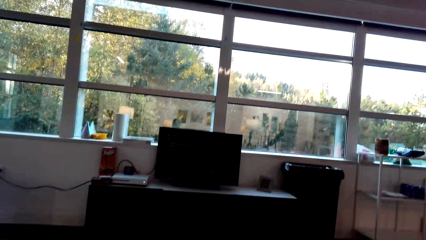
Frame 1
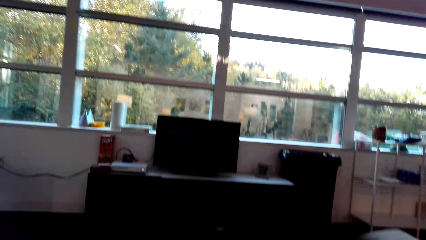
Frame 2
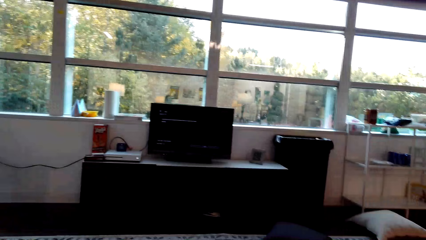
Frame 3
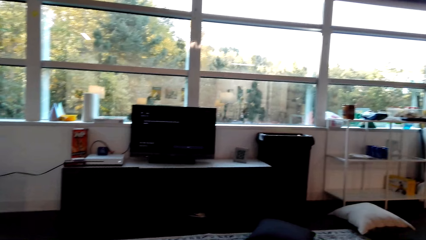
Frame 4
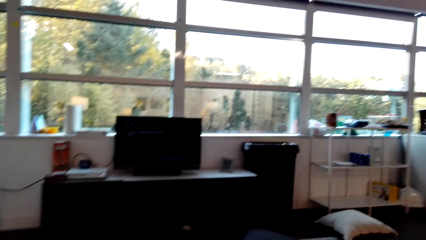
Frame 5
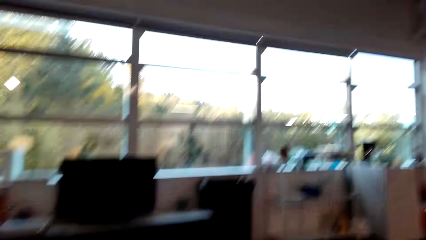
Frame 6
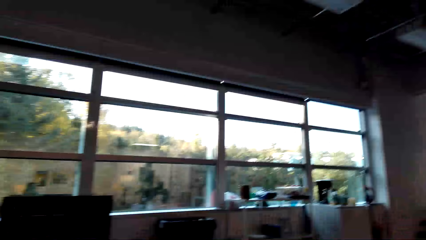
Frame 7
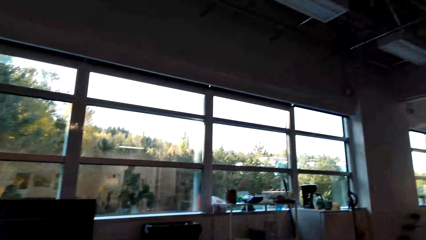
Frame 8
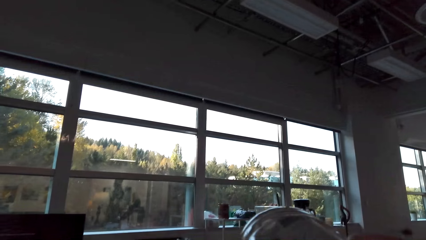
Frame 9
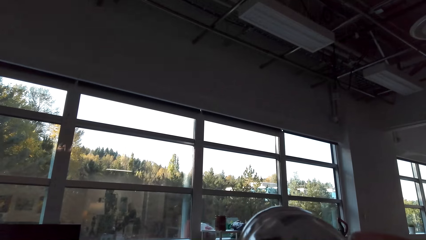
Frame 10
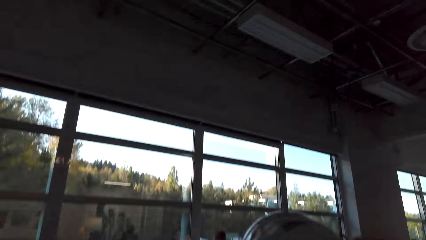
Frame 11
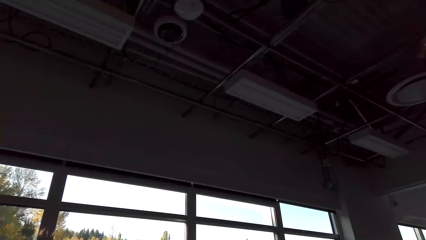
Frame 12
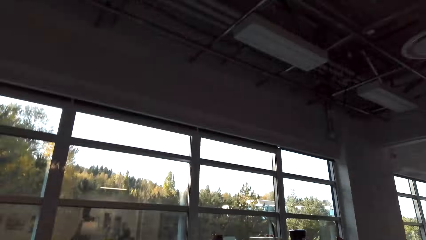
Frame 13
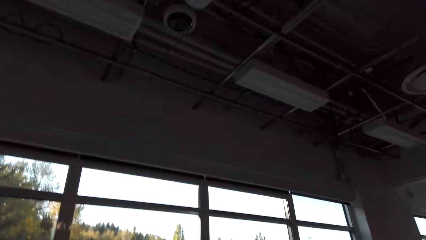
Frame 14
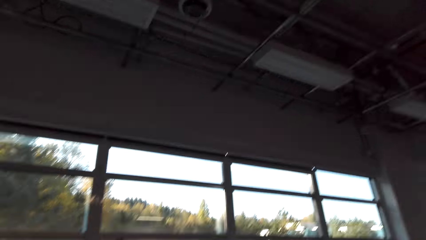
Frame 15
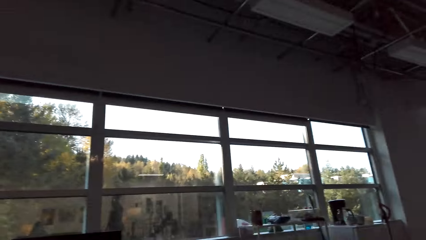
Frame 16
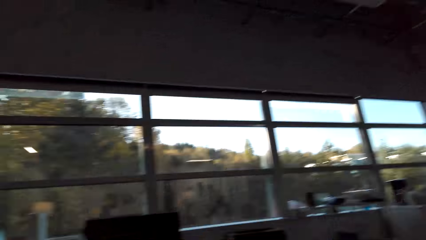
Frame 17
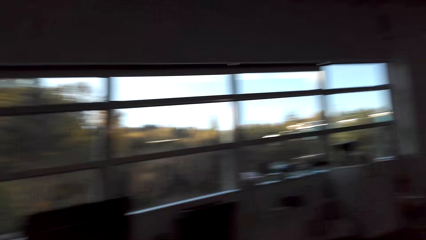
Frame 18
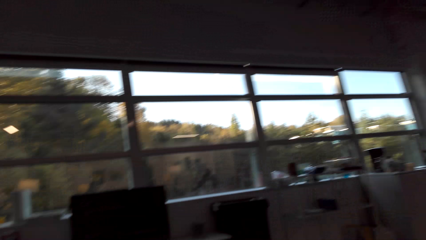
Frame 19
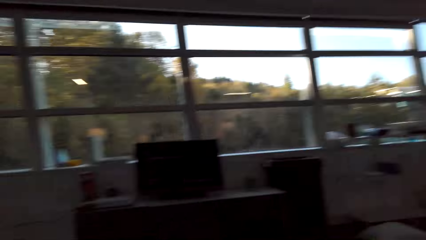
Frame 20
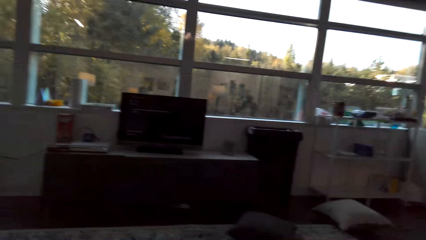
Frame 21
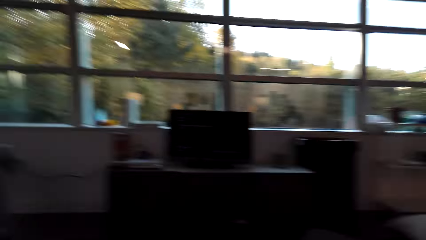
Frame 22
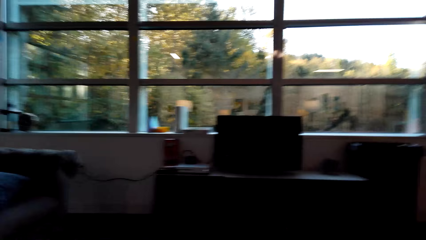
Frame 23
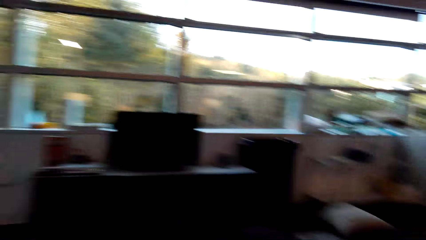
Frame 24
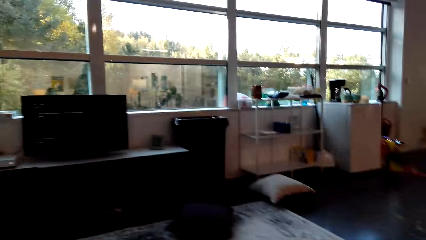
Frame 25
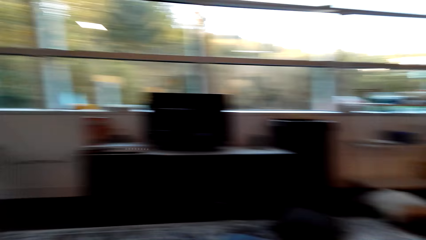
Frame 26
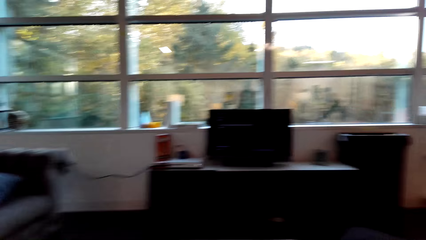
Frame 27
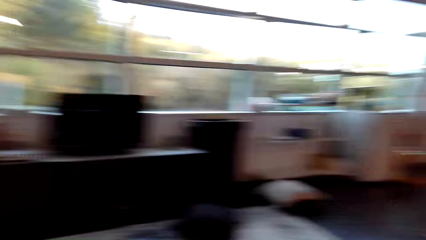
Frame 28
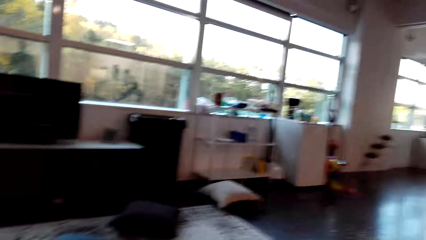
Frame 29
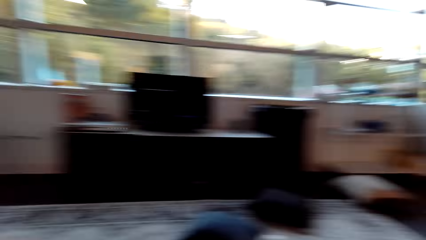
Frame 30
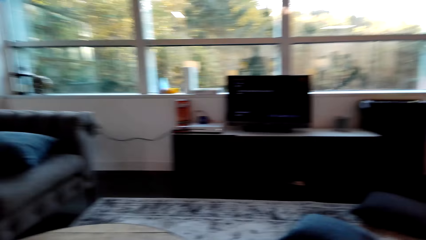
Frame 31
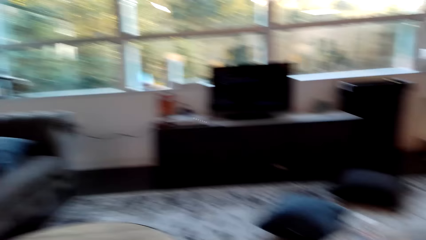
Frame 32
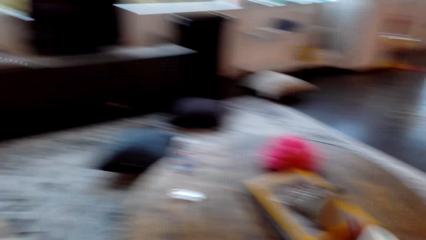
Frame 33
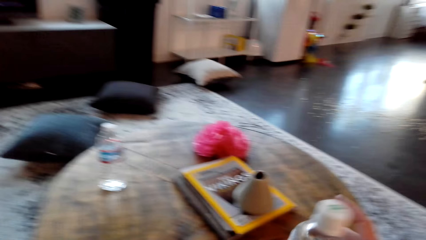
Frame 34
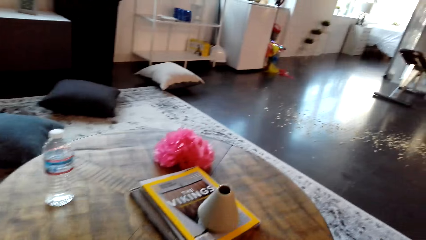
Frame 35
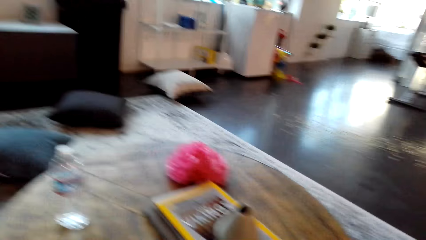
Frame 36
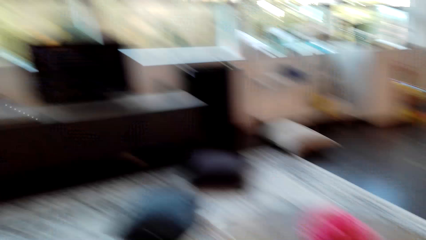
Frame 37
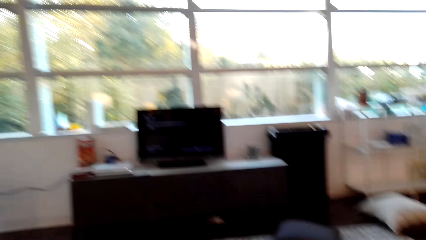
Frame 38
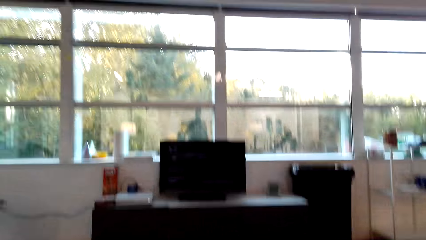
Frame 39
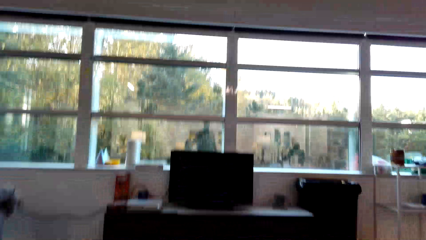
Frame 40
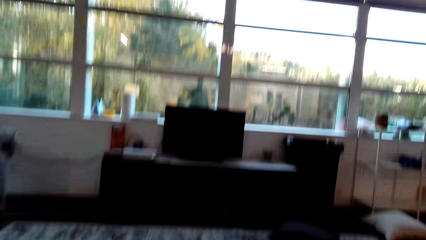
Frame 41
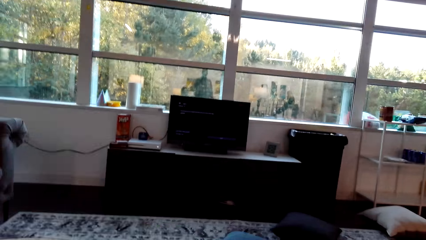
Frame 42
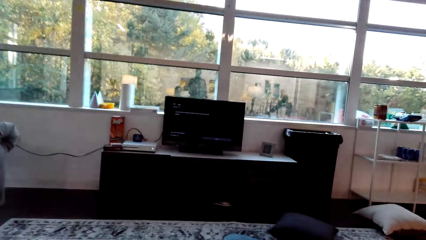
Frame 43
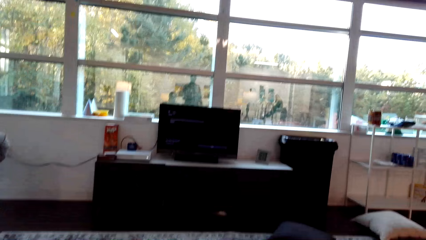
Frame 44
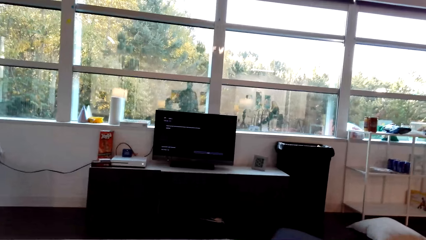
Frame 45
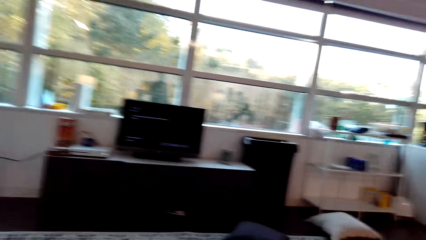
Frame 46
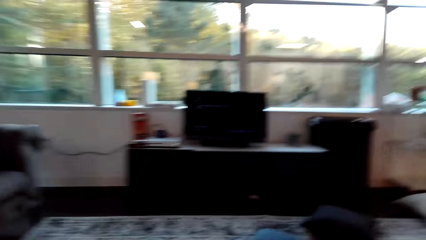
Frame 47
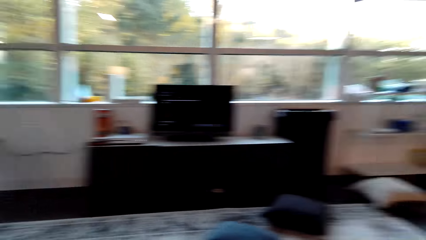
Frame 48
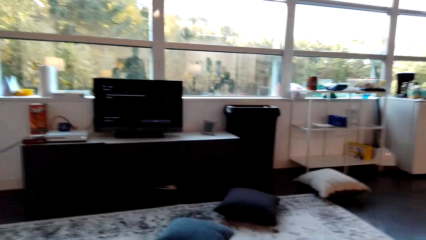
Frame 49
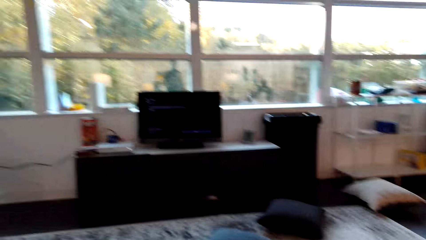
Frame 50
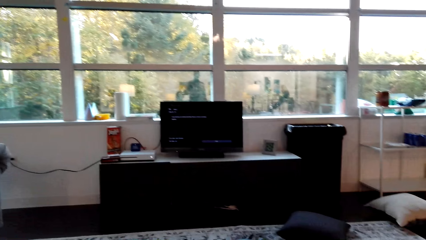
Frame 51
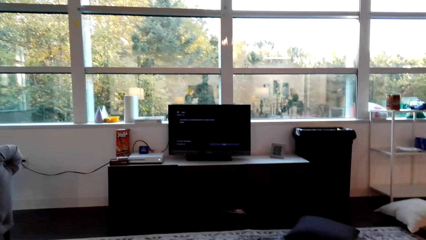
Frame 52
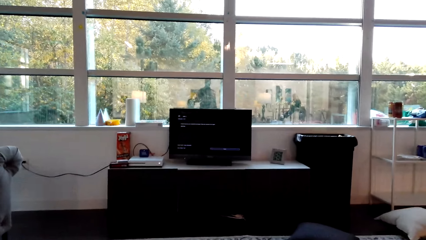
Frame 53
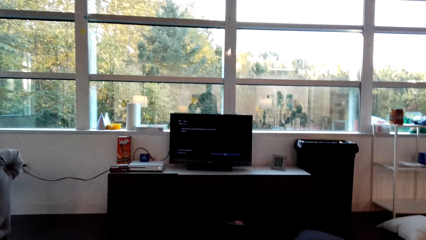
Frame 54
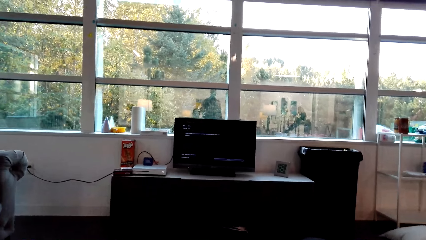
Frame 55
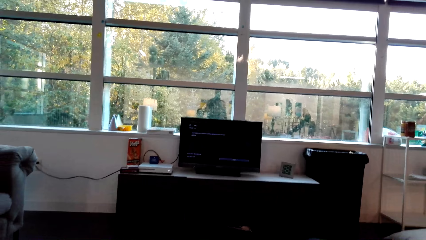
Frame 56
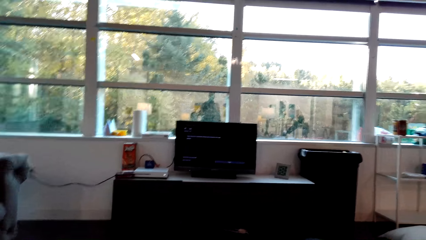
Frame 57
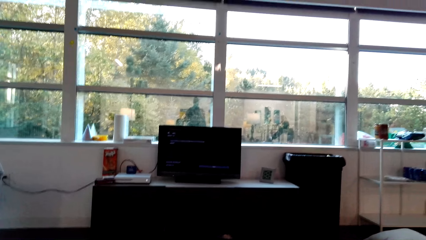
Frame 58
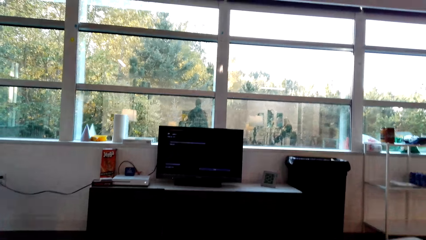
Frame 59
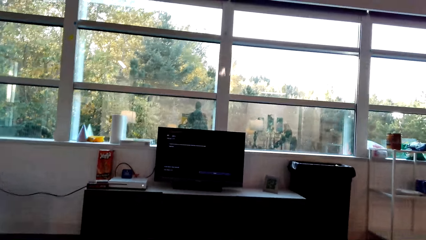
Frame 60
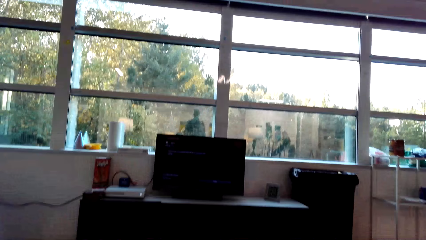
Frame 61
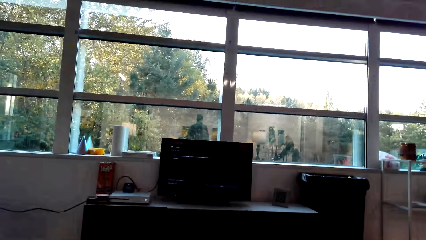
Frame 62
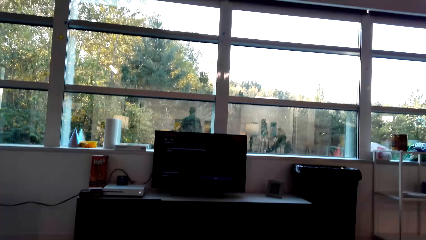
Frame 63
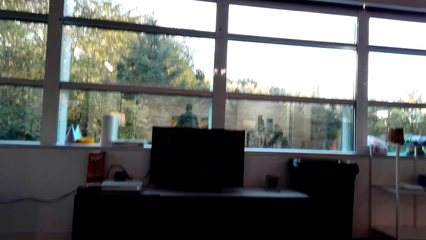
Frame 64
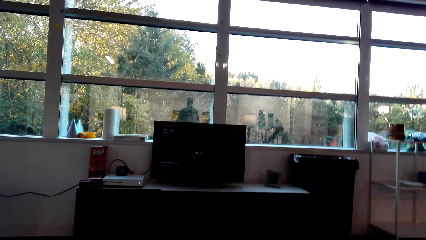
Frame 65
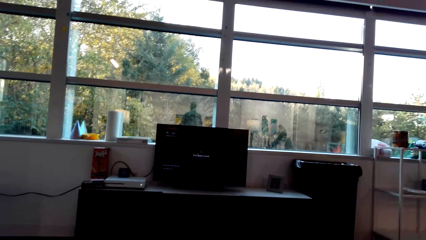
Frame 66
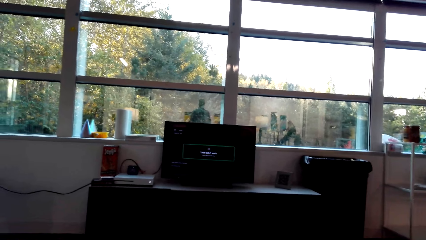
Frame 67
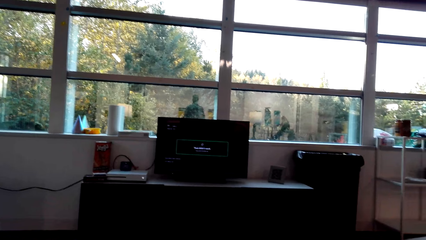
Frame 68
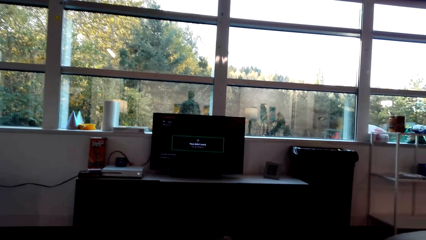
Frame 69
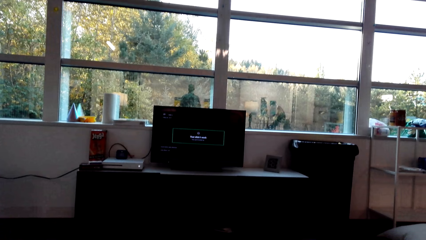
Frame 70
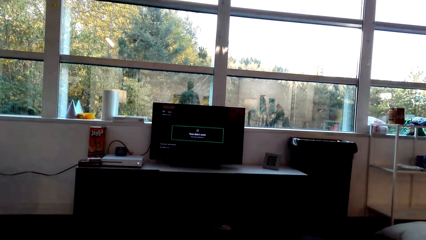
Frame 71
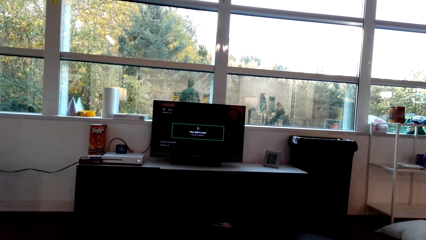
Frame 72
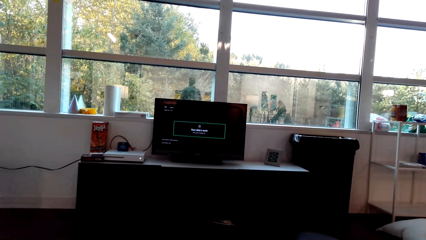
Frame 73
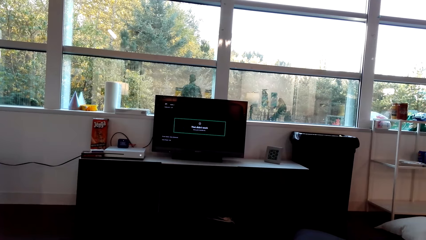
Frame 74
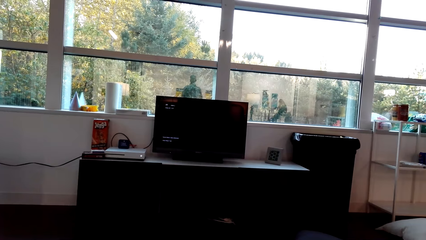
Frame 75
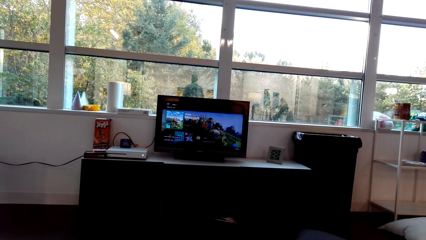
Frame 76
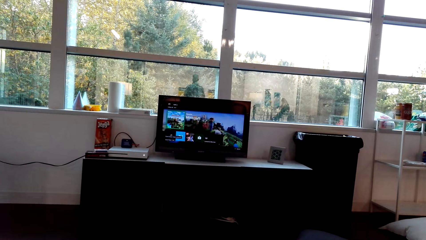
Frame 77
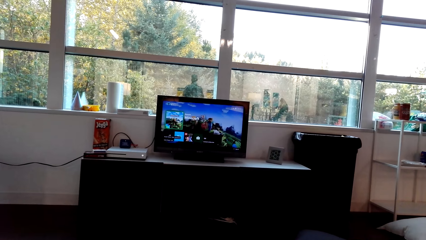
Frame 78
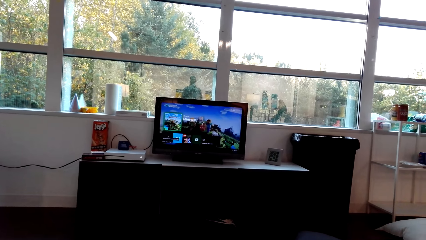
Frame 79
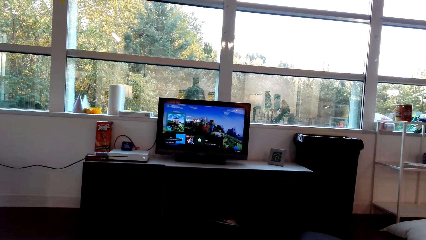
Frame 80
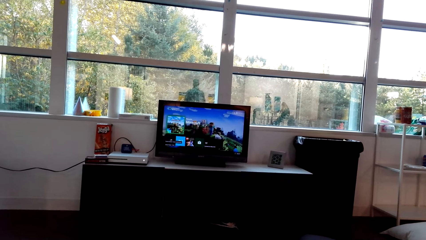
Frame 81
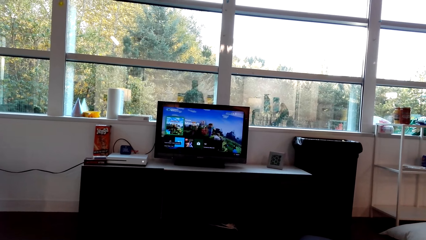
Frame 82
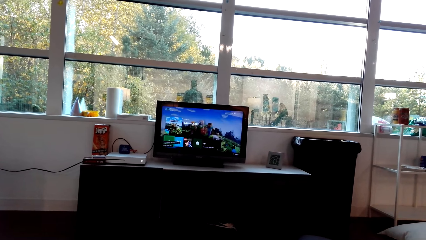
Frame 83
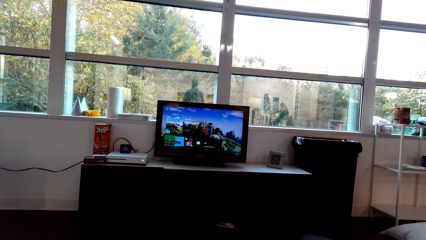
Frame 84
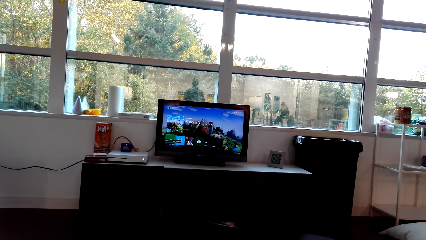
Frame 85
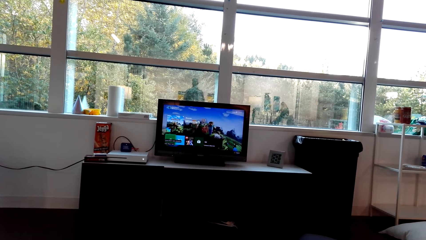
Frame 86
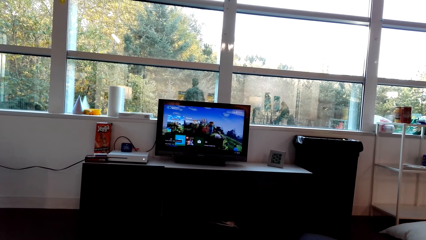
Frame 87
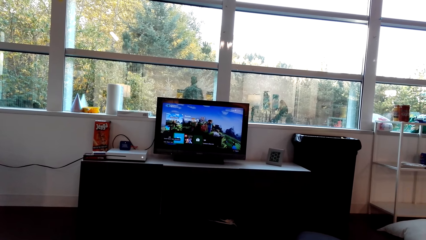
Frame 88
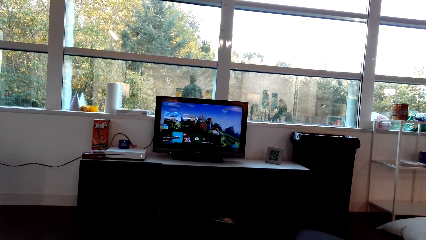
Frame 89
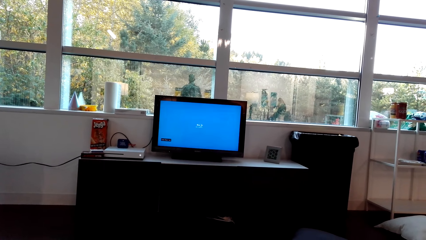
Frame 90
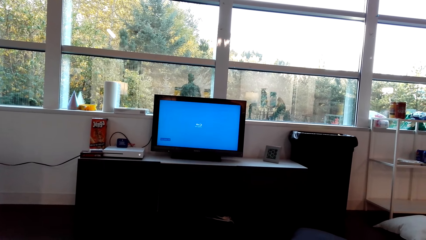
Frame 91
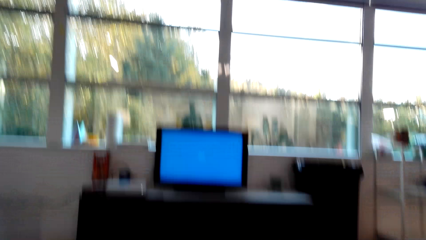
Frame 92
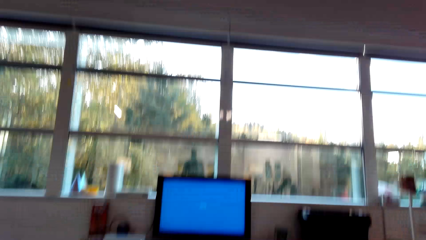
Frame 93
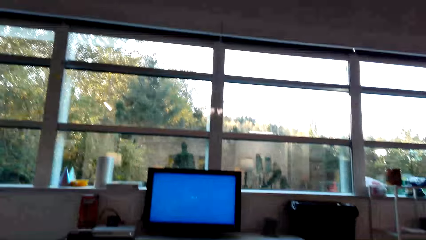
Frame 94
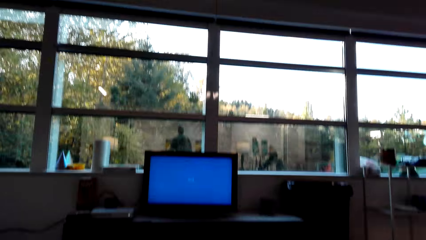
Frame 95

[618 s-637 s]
The camera wearer drinks the water from the bottle.
